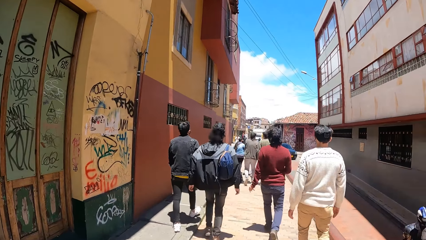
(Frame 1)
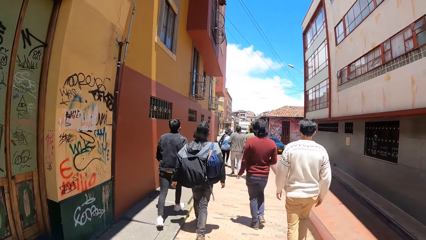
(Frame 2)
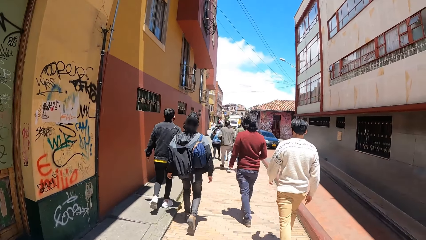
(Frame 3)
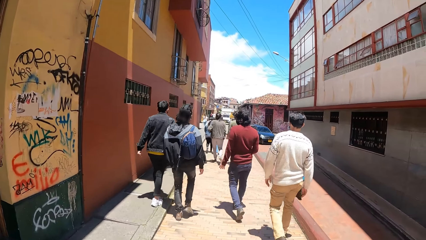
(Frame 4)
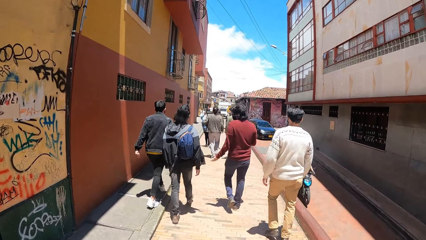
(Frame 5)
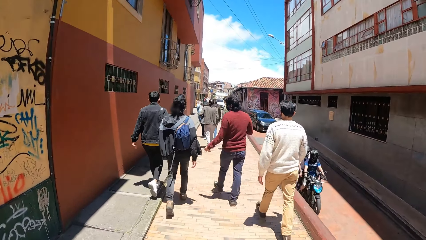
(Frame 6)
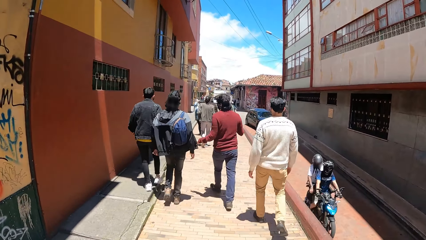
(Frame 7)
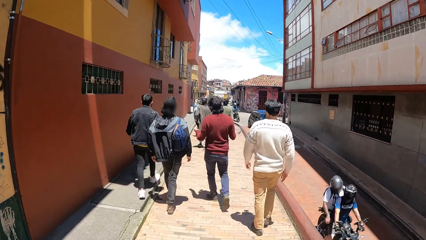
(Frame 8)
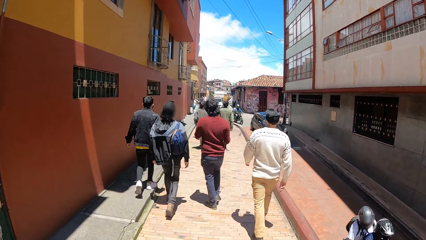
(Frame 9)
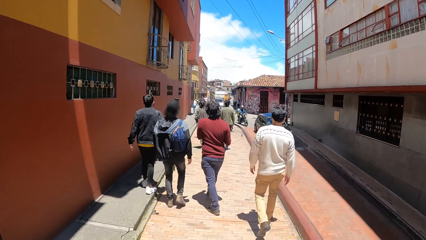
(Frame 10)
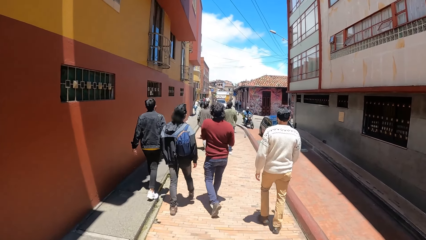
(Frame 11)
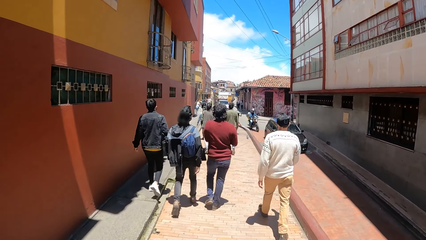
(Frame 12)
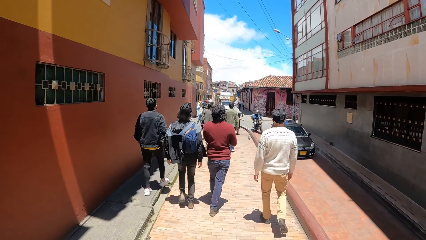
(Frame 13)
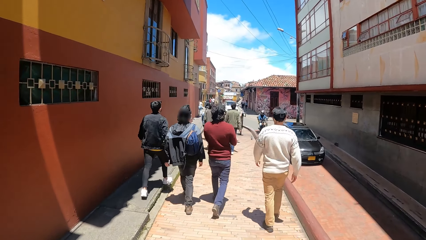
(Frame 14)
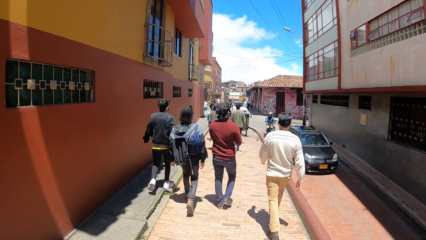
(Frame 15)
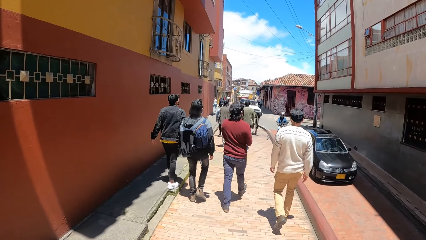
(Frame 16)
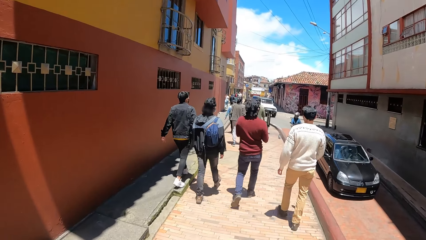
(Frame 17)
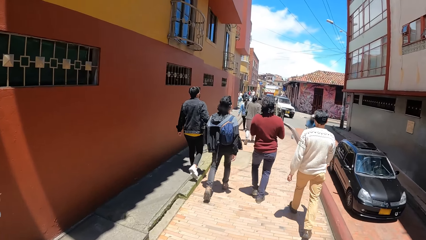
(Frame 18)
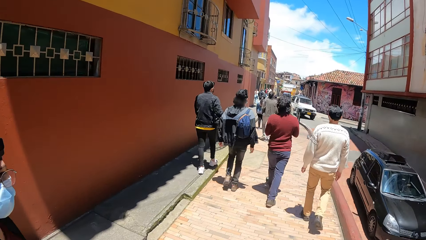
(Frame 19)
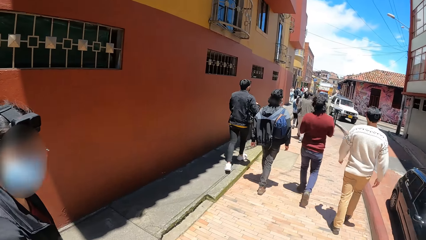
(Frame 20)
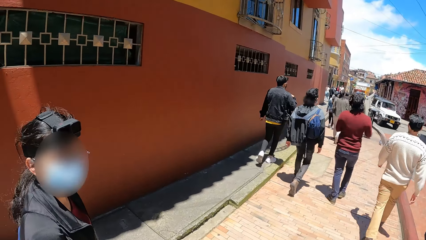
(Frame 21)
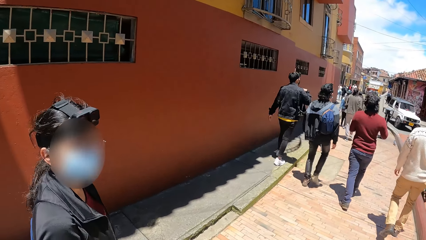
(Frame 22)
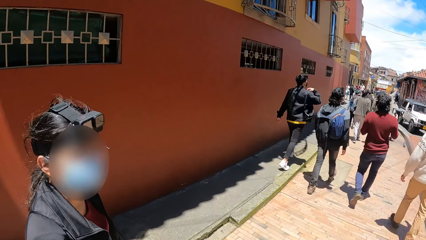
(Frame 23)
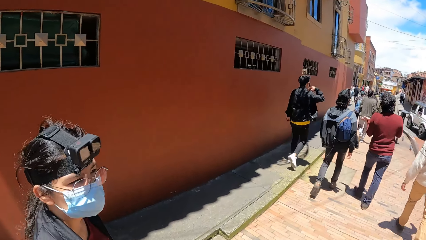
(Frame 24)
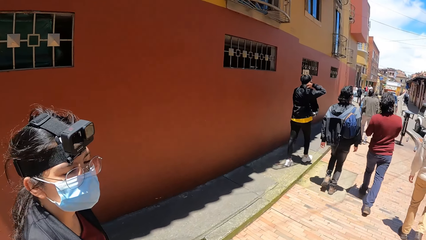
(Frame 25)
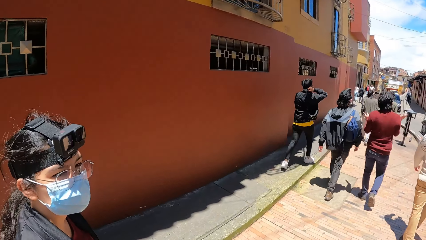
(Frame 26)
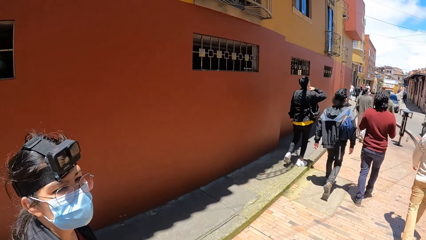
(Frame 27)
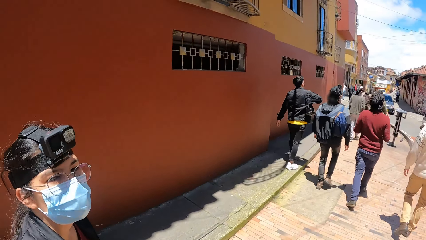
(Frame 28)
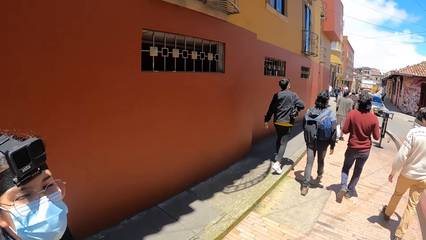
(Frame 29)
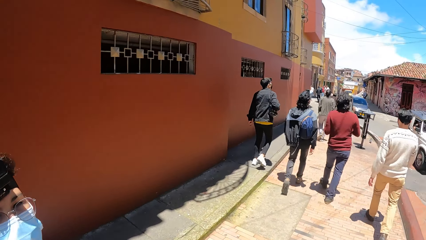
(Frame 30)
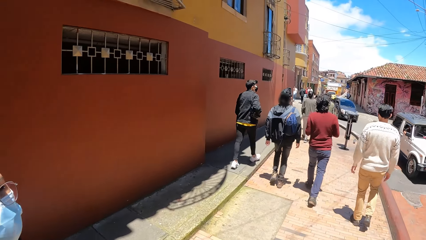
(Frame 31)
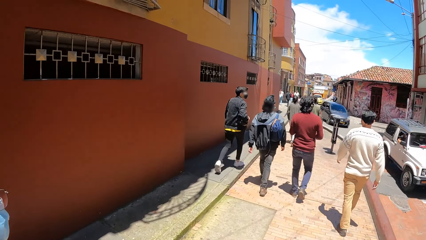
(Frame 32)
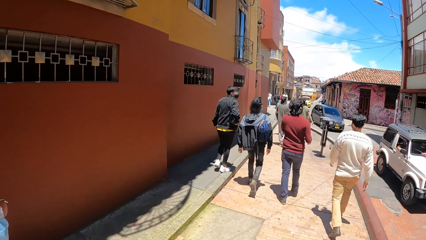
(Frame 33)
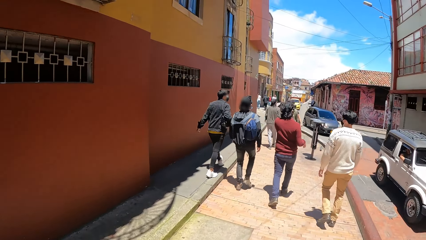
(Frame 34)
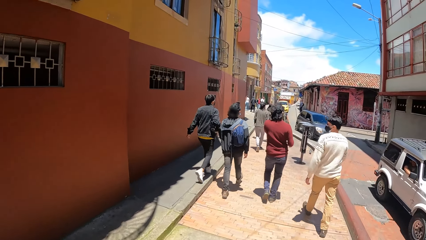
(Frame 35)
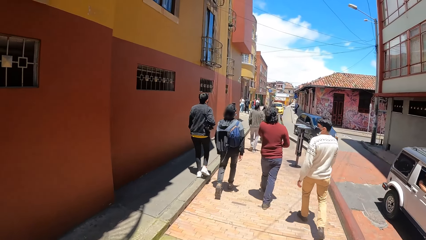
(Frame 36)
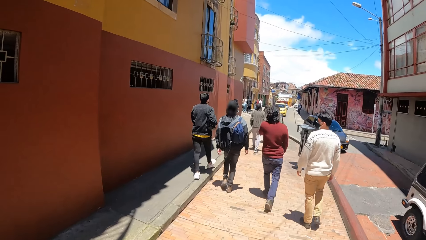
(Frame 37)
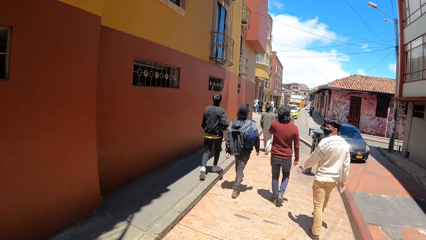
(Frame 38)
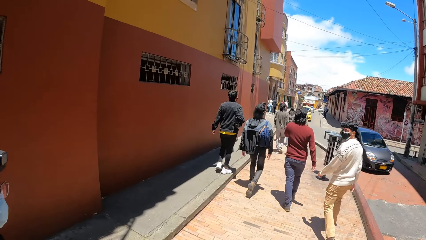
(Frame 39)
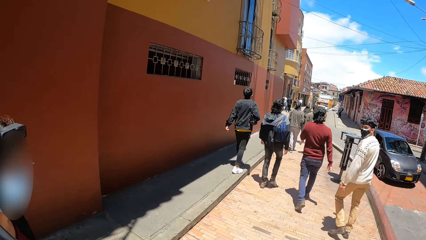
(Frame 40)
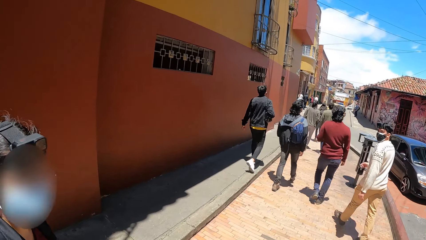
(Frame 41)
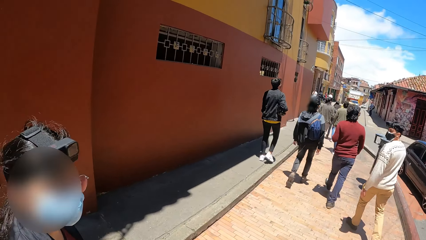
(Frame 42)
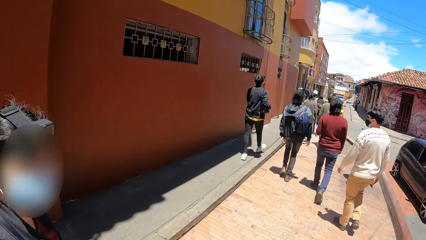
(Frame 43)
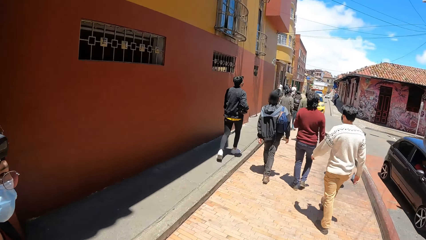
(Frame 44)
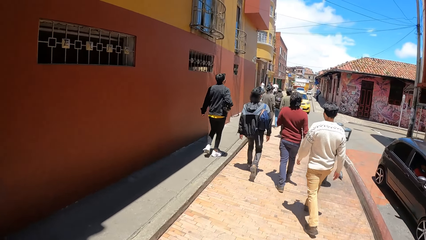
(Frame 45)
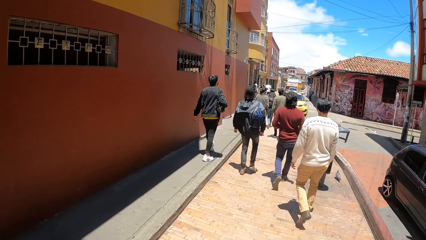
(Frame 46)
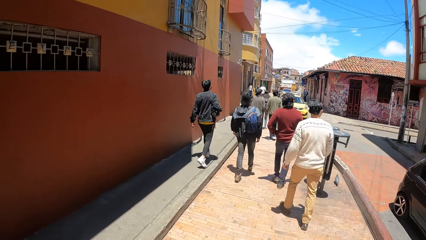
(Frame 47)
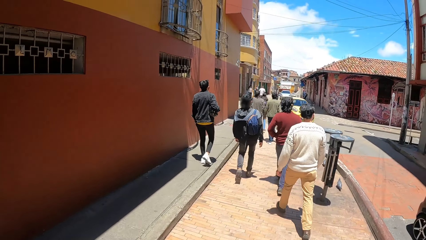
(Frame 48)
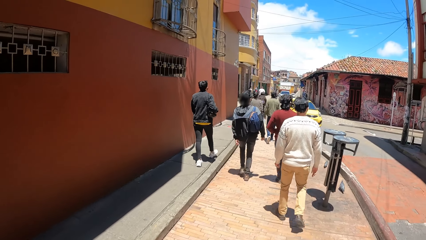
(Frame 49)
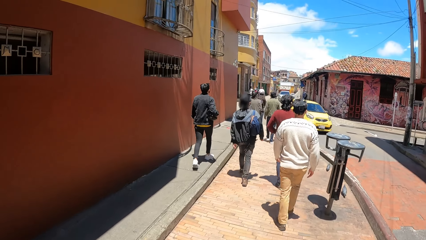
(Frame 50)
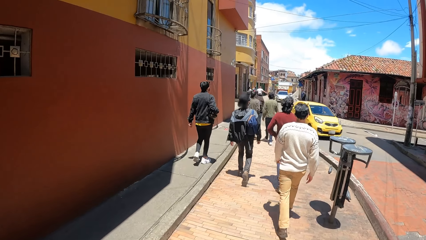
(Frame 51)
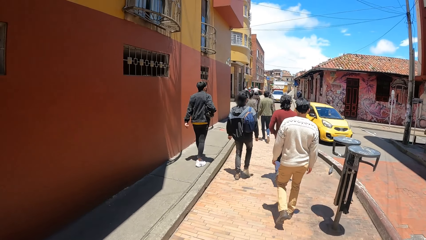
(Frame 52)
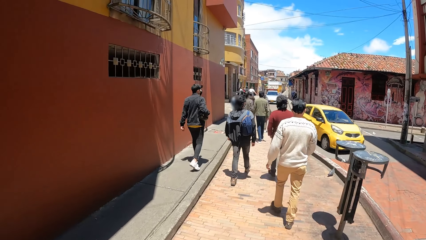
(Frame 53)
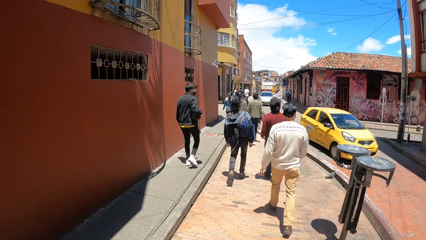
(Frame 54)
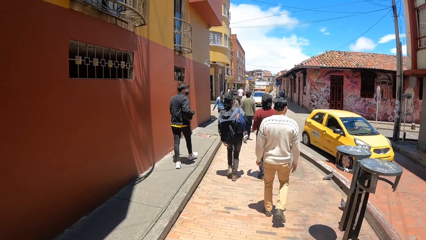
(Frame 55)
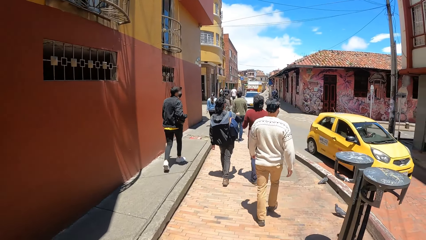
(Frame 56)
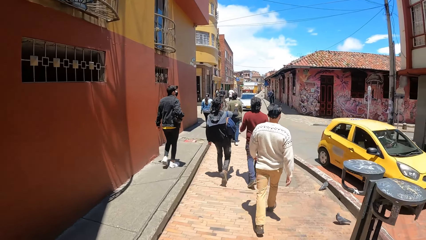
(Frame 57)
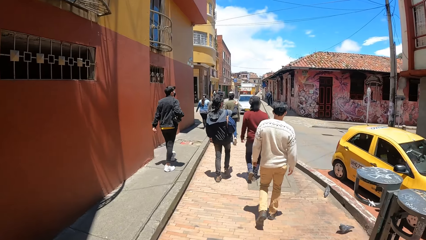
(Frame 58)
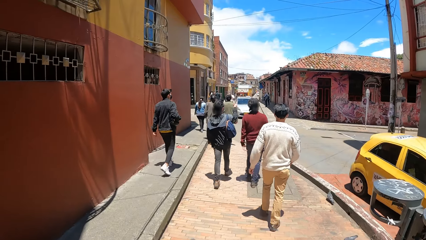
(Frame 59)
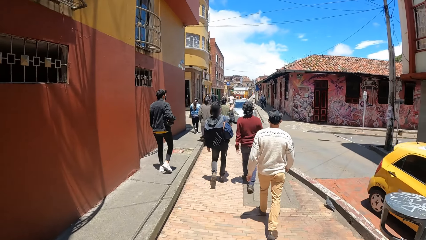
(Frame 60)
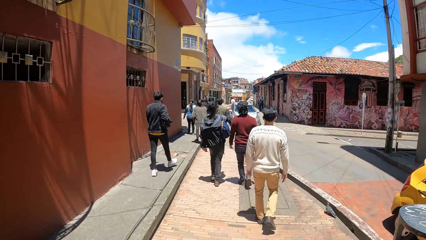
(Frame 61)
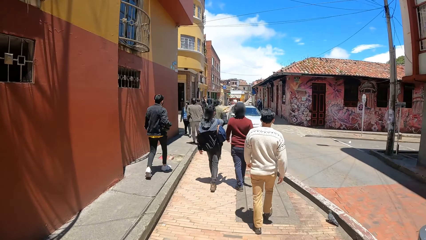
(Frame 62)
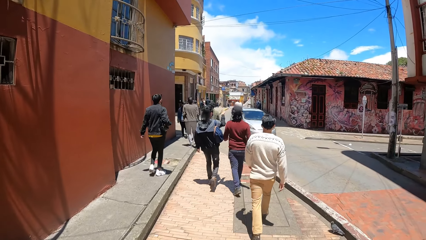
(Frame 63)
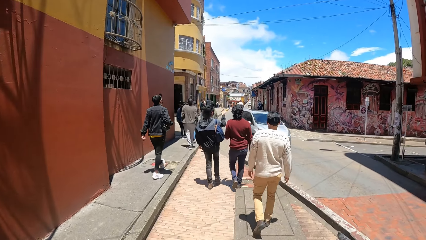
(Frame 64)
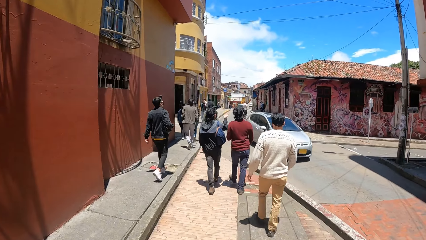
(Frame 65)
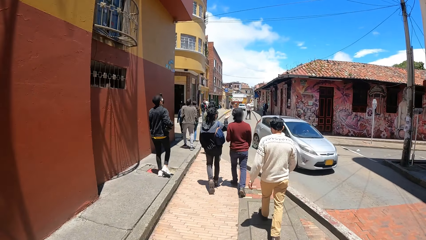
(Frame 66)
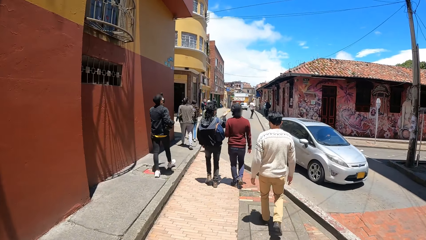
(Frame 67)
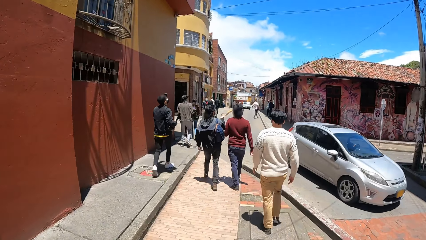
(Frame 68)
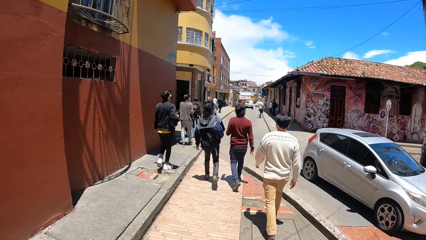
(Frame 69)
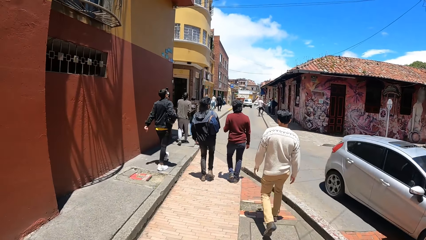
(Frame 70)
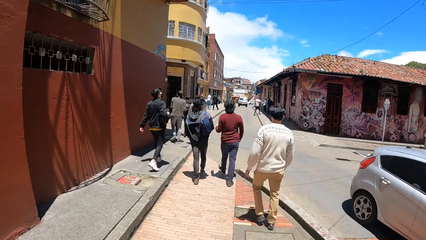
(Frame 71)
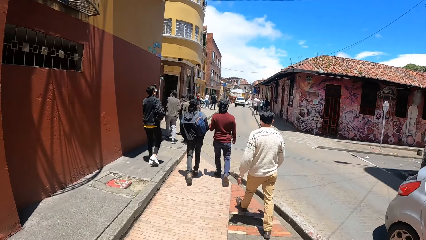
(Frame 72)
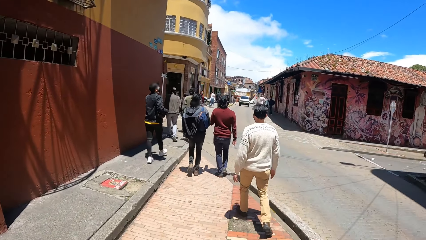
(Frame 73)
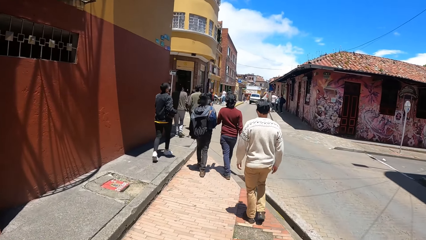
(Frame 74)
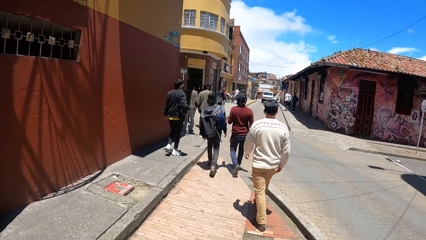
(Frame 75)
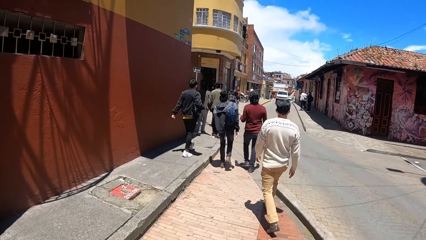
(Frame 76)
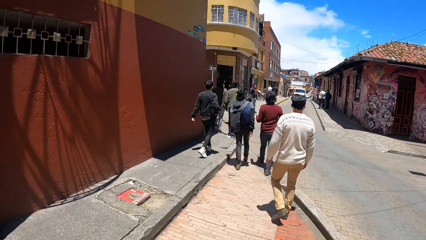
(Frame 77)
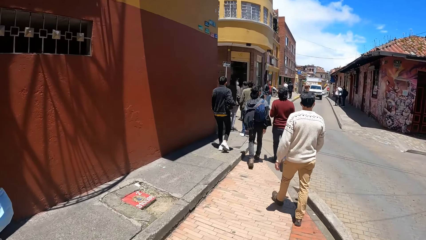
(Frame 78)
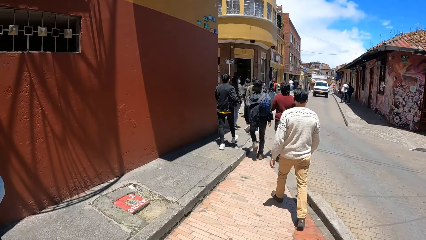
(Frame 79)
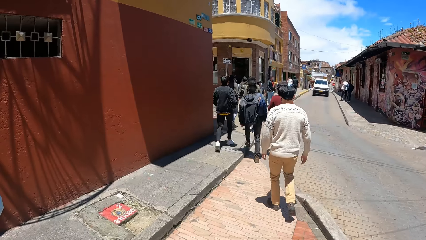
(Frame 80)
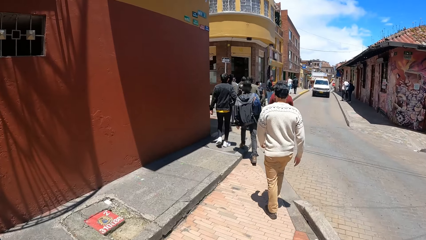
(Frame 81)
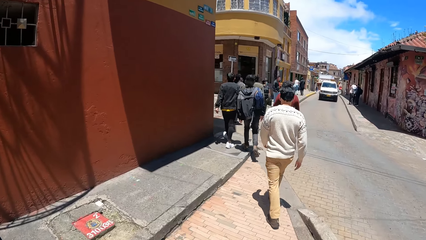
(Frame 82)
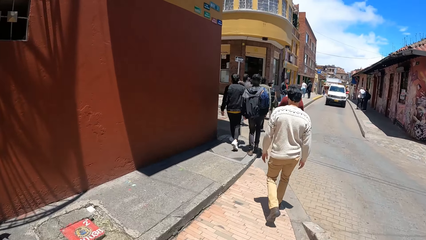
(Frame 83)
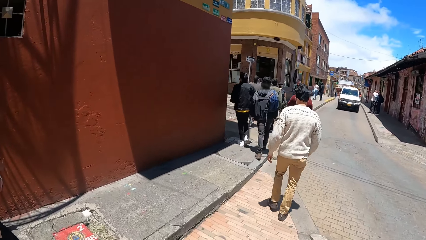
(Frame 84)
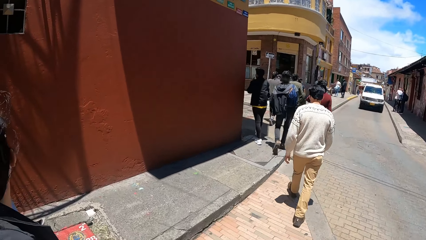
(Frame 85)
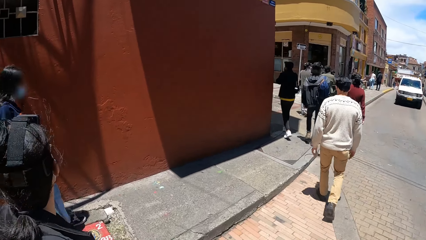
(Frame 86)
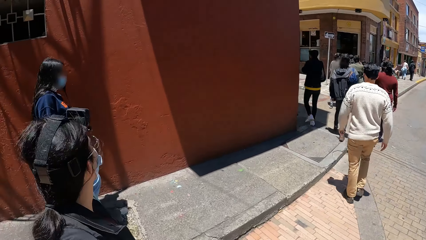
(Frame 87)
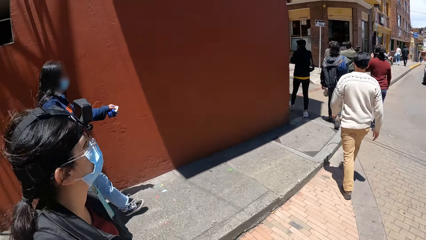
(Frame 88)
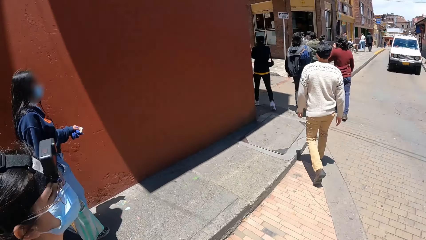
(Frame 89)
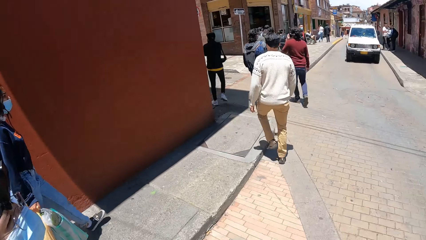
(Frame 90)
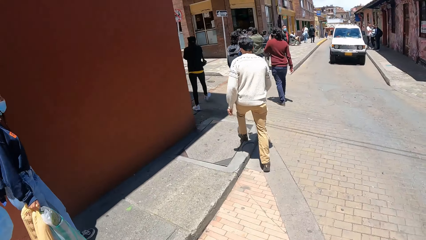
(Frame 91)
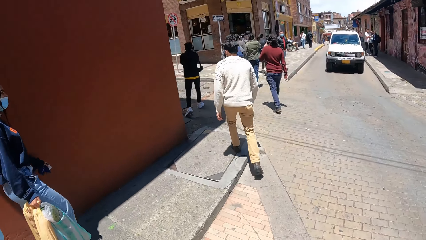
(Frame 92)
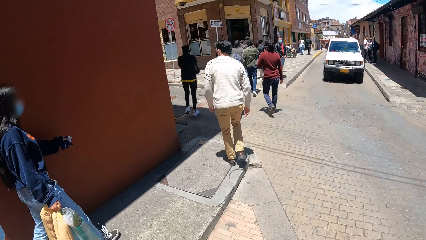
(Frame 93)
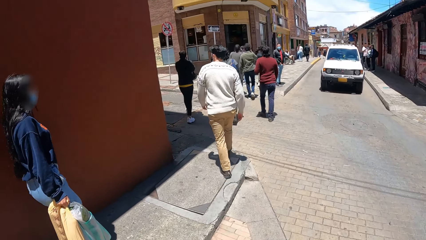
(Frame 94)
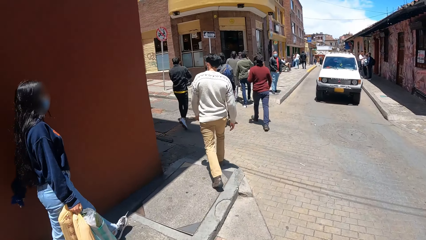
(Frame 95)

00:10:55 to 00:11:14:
A woman interacts with the camera wearer. The camera wearer walks around.
